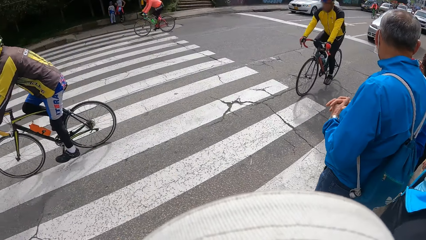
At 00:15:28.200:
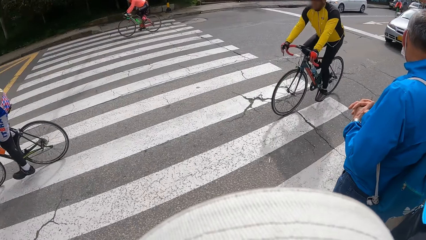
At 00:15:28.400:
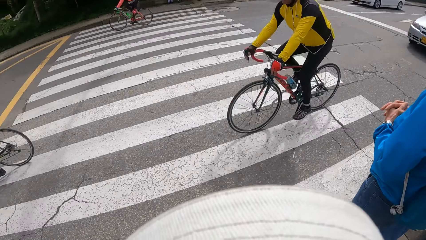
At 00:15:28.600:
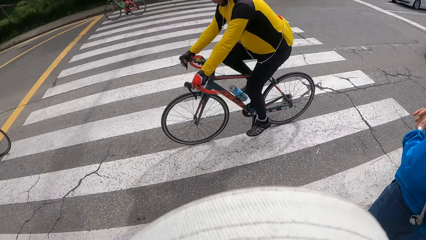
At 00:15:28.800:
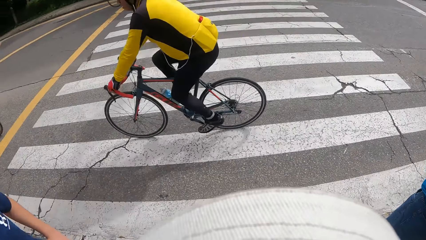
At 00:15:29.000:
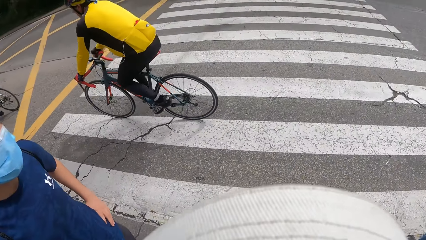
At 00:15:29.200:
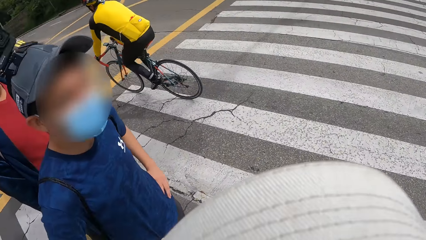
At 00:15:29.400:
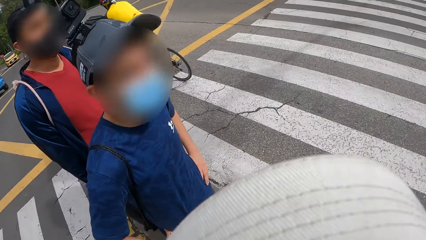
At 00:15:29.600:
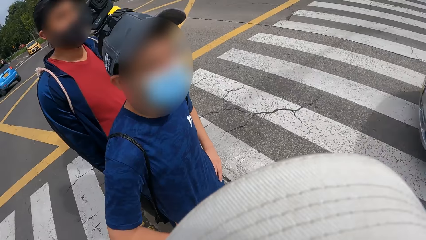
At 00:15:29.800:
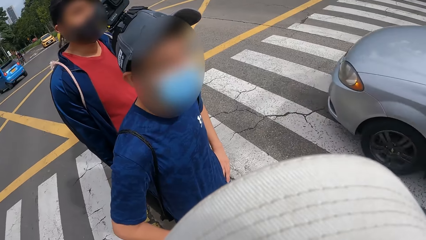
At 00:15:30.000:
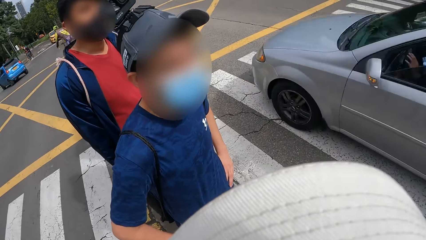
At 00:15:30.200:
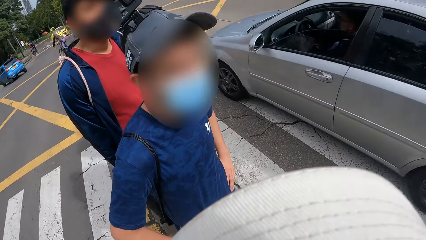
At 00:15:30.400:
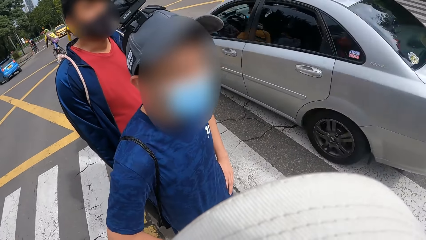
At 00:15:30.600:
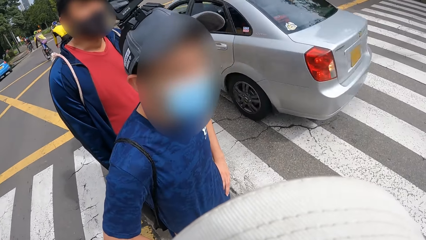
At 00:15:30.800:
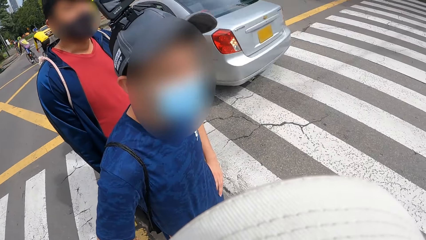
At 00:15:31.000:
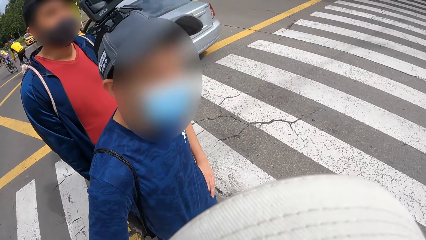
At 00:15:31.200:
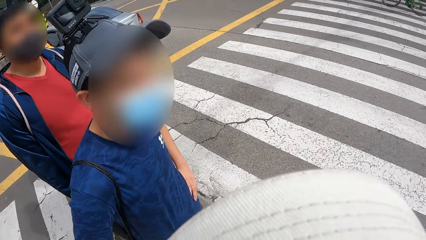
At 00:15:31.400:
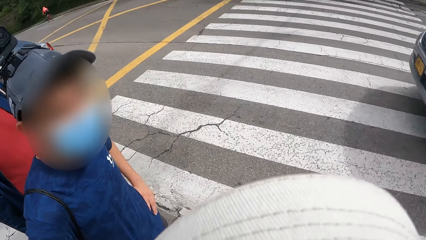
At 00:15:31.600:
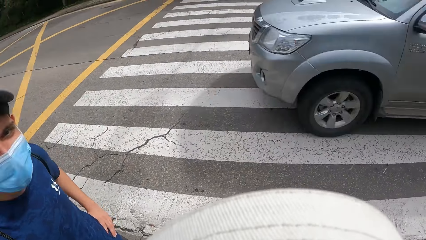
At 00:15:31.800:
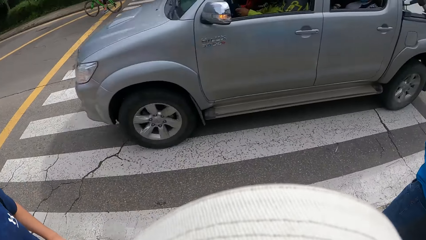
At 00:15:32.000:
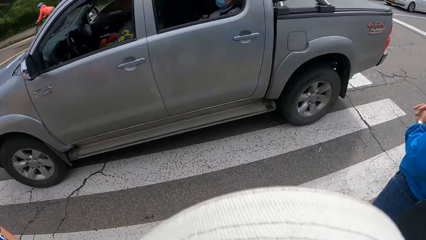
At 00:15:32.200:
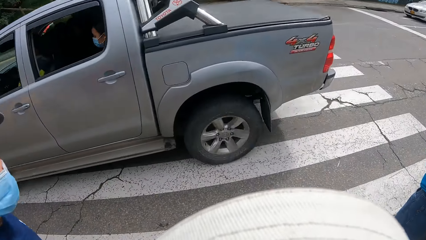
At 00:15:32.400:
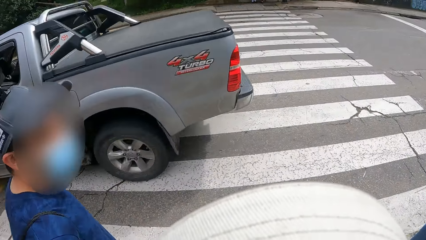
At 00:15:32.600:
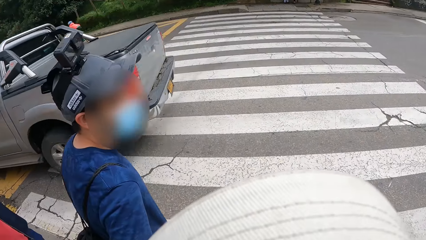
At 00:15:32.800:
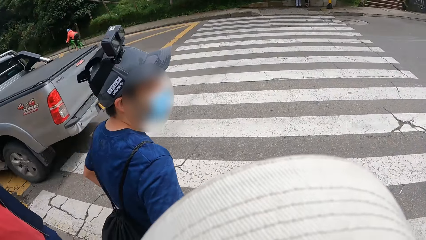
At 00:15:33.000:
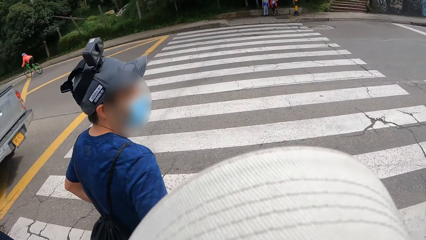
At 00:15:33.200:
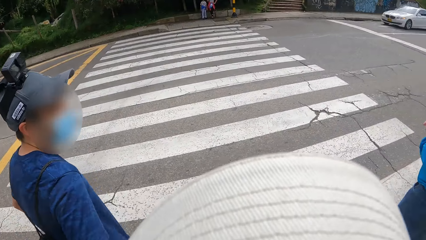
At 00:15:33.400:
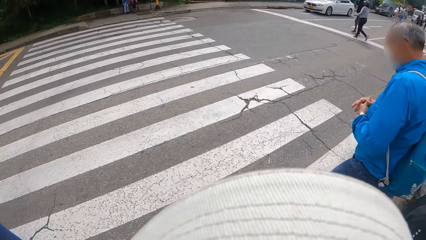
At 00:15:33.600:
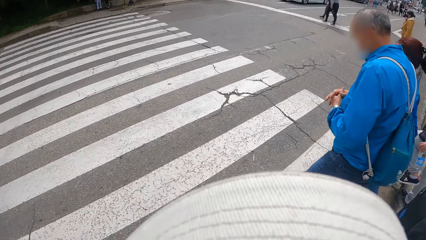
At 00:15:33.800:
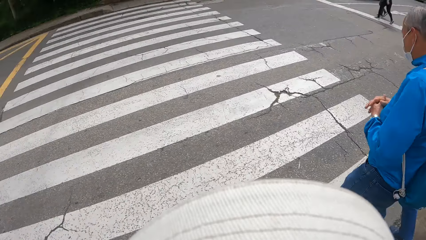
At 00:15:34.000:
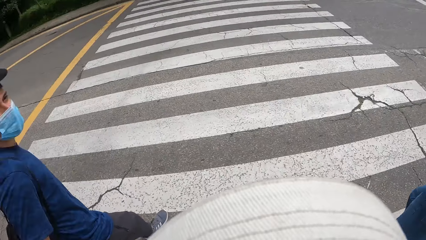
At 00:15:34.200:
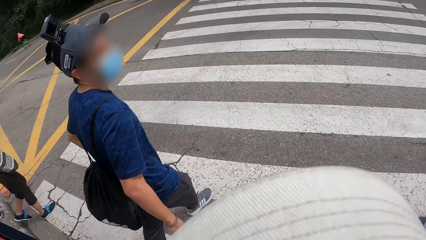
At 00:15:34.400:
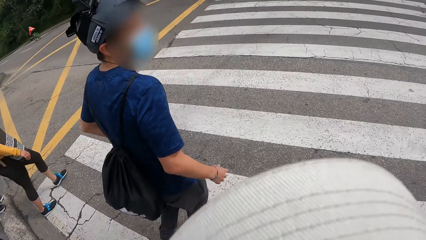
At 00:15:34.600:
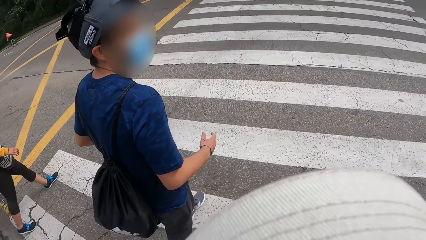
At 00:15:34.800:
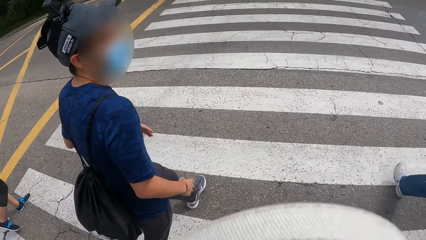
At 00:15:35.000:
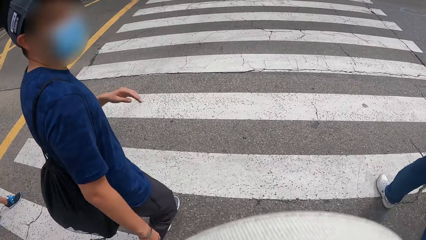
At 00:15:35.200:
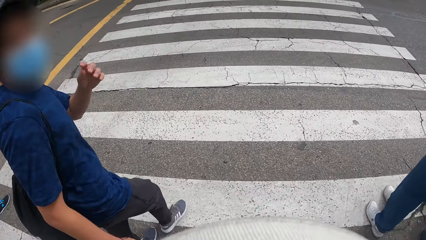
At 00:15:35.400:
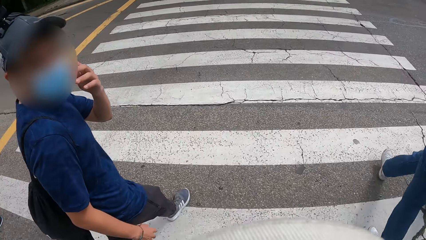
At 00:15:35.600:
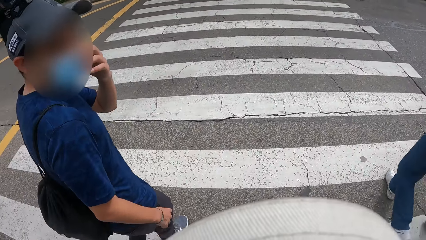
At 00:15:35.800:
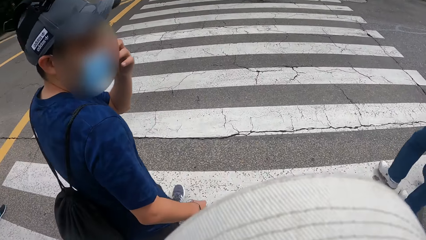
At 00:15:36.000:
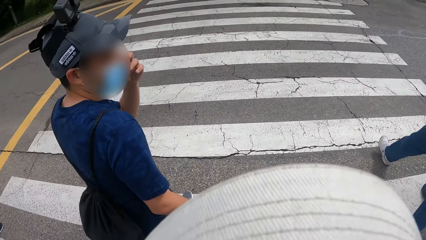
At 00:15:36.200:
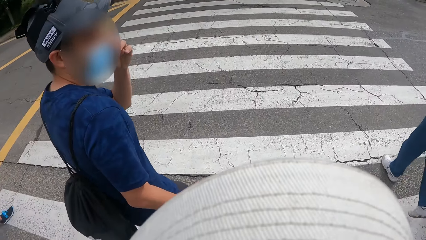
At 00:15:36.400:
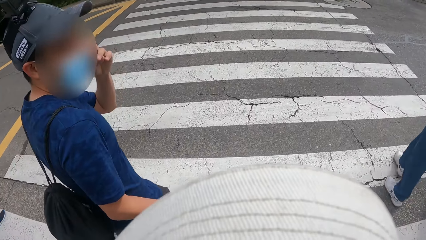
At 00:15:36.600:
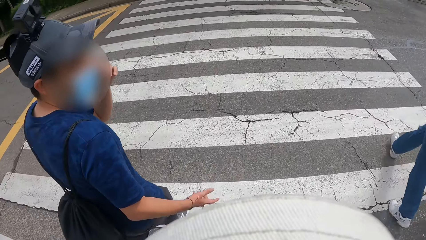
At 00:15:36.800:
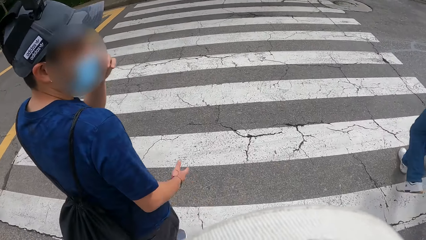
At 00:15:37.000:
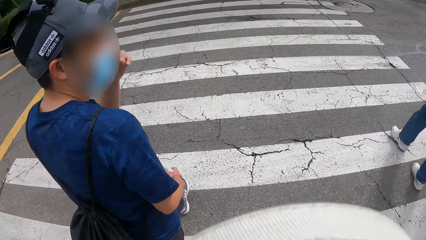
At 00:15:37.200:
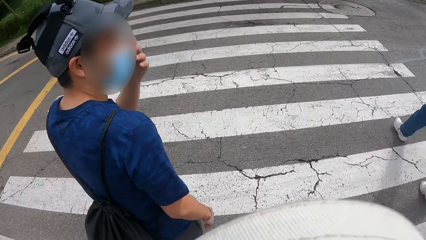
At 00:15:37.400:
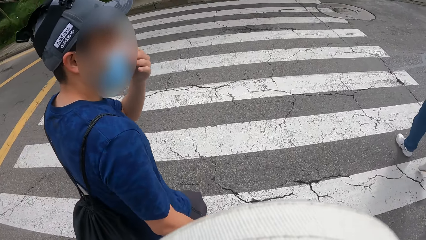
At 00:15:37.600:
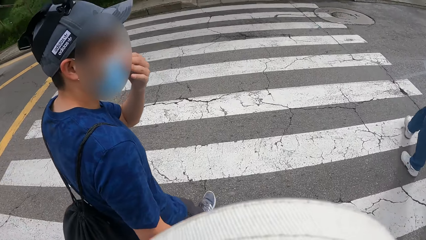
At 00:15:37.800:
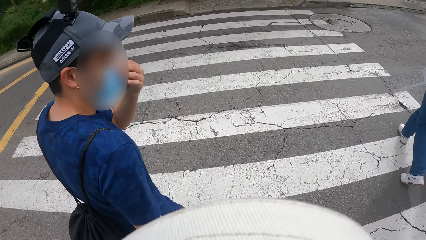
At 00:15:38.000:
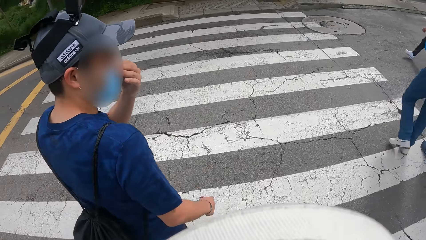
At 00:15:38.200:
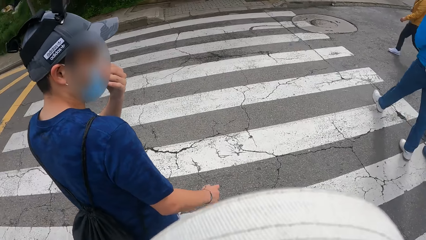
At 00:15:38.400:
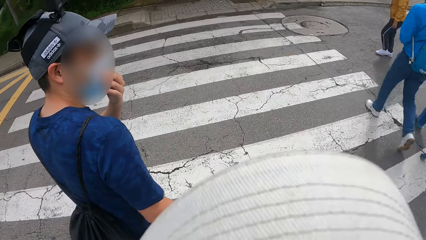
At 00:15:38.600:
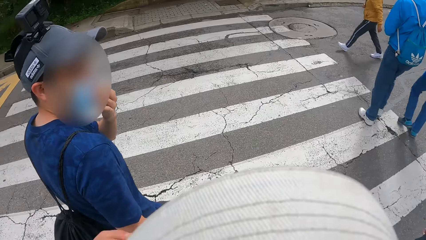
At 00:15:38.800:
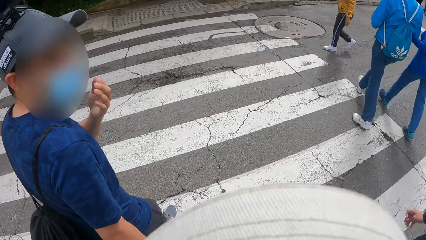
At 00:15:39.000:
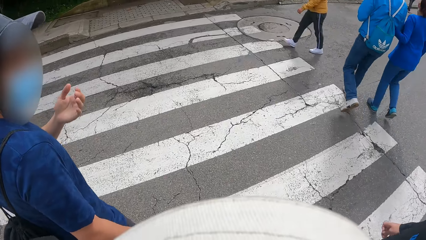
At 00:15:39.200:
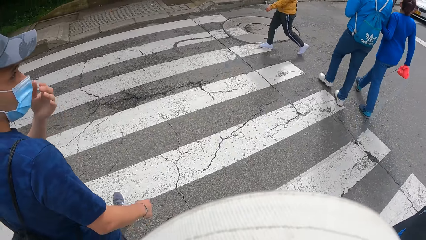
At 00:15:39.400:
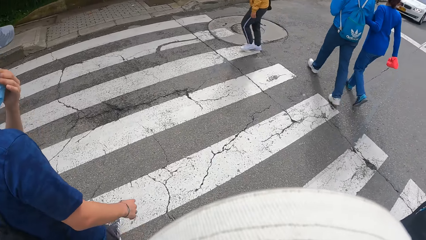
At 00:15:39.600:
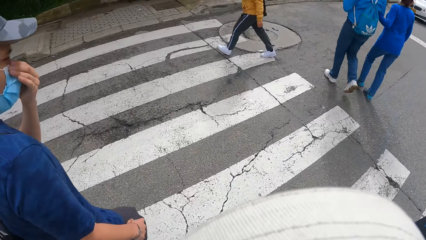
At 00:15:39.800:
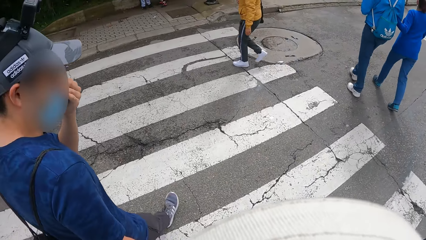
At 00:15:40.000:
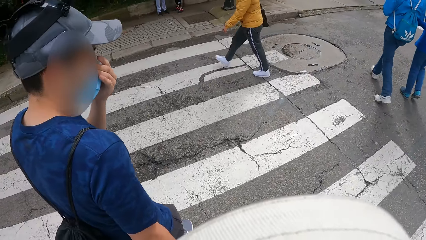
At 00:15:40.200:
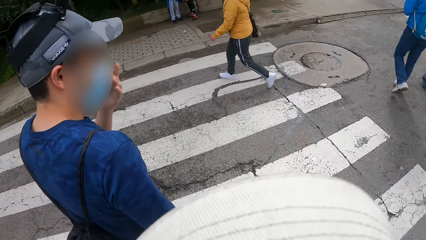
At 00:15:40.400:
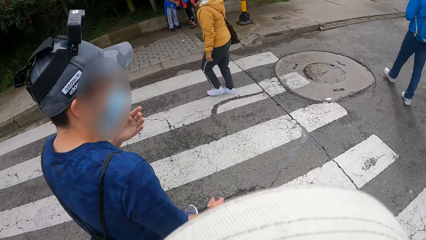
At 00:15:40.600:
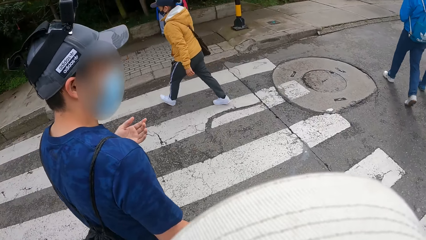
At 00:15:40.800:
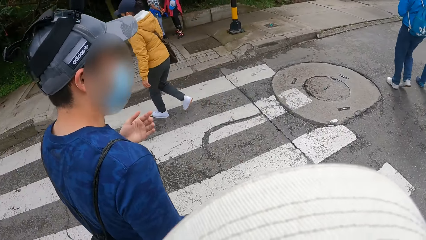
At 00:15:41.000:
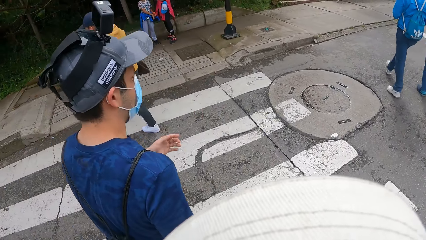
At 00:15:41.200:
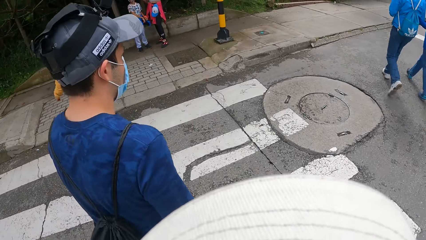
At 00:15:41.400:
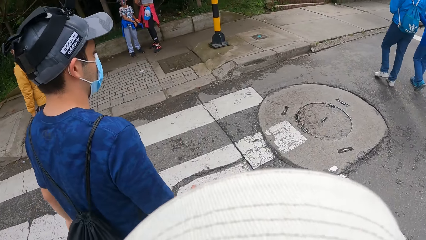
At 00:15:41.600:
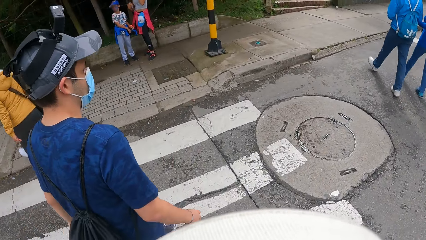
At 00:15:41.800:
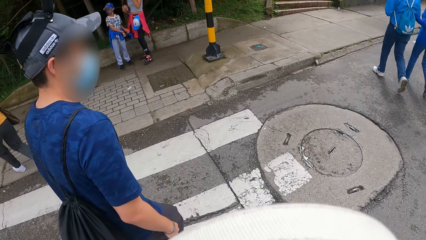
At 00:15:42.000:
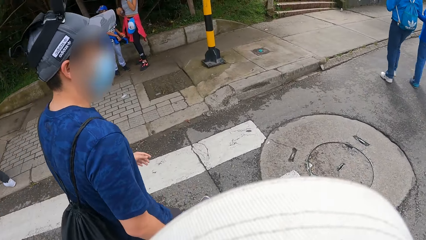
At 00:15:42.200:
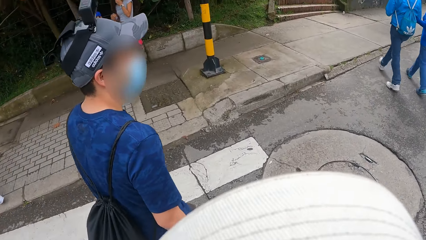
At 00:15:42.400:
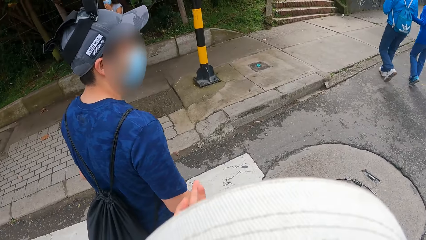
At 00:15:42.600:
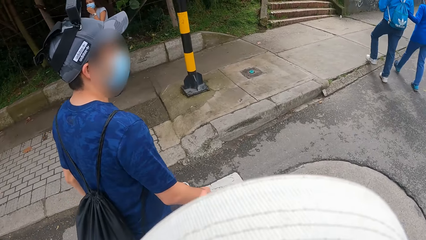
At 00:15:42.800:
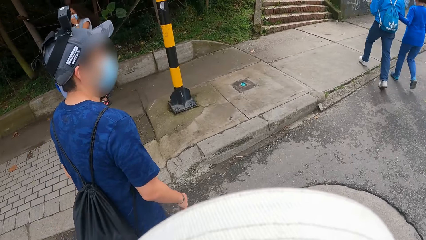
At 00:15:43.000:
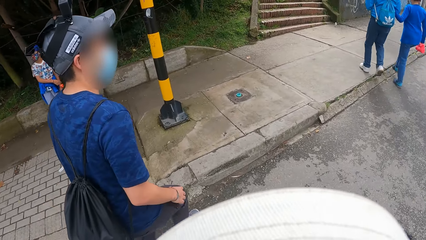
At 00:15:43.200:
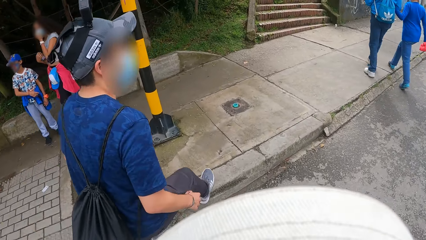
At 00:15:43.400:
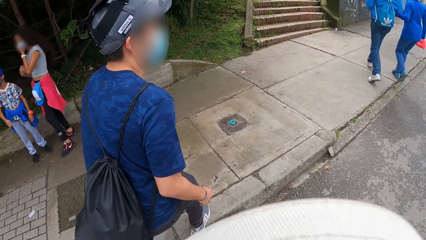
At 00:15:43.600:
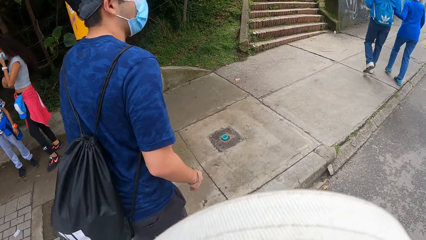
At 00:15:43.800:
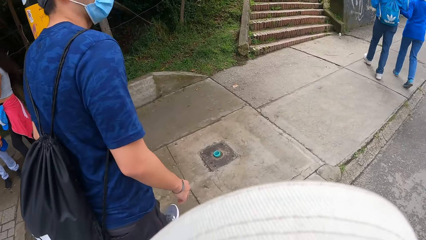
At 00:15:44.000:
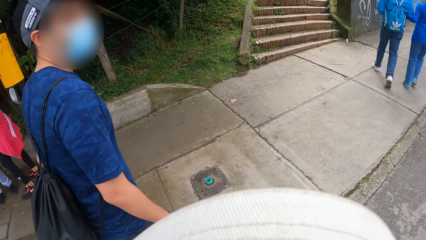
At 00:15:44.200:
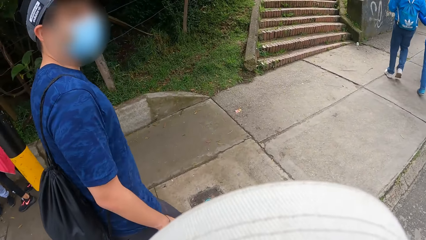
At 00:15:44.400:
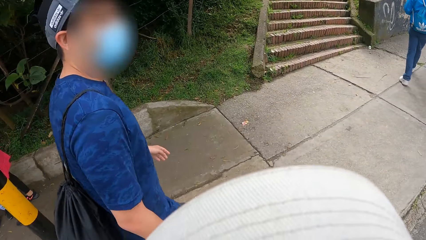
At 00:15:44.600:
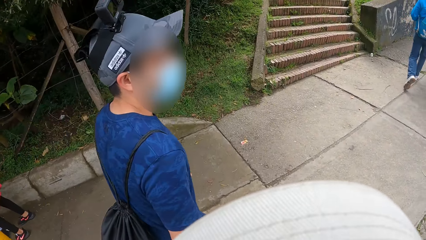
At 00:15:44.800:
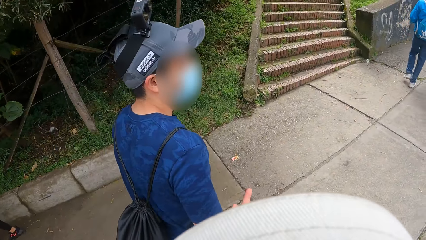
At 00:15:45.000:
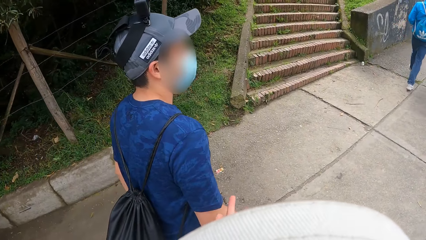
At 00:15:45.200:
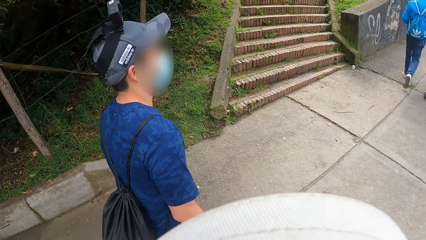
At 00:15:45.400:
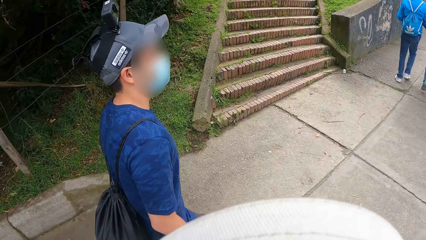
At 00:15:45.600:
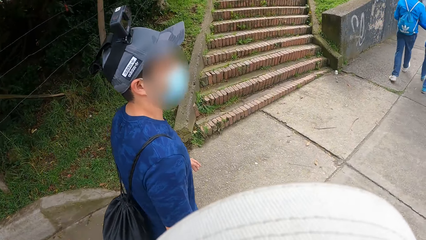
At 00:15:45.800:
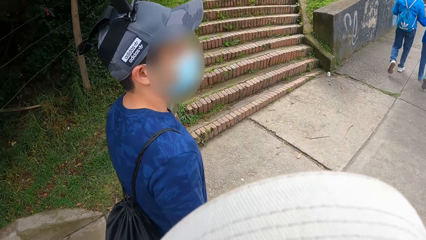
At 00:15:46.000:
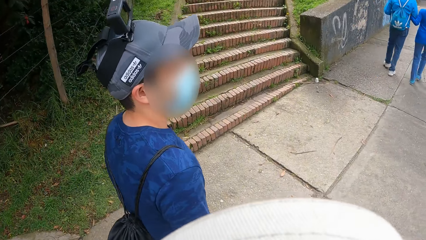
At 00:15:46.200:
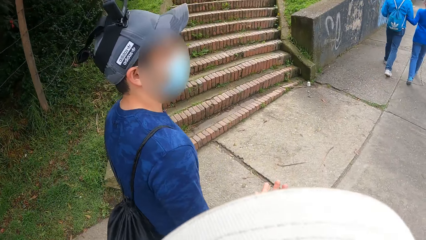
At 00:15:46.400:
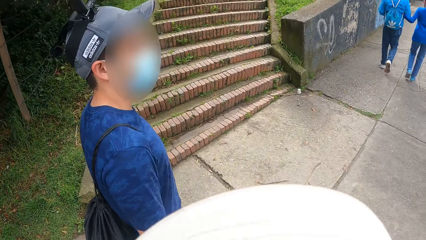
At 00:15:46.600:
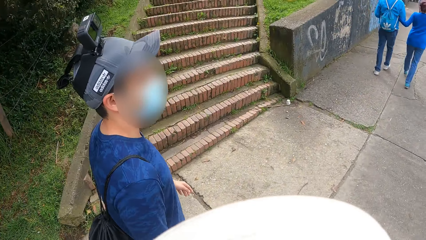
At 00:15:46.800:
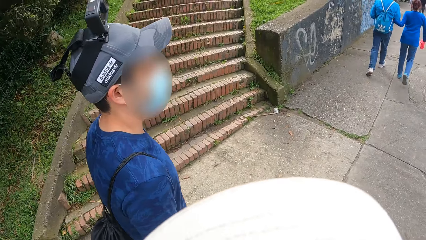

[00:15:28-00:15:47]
The camera wearer crosses the road. A man crosses the road. The man touches his face with his left hand. The camera wearer raises his left hand. He drops his left hand from his head. He walks on the pathway.
